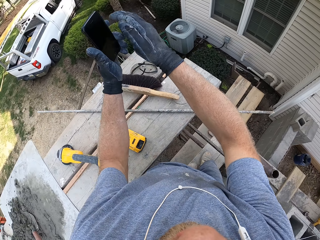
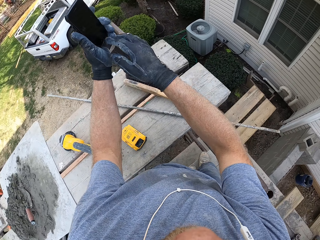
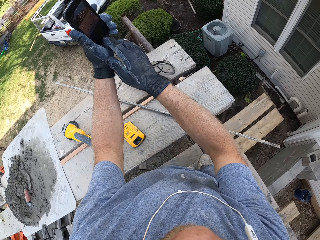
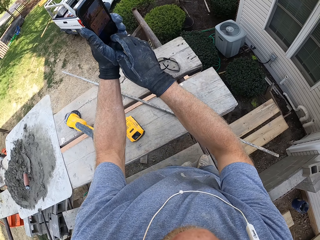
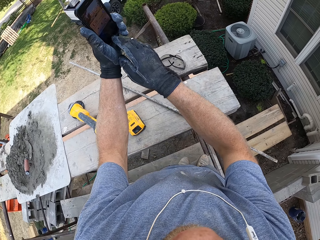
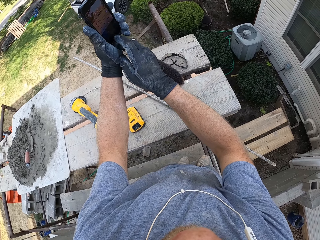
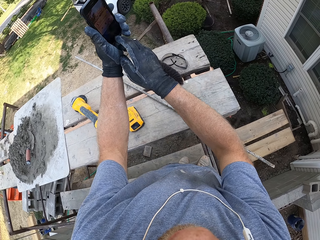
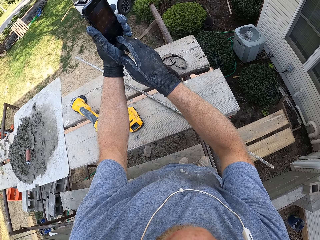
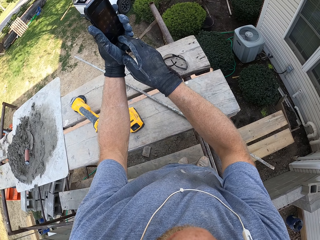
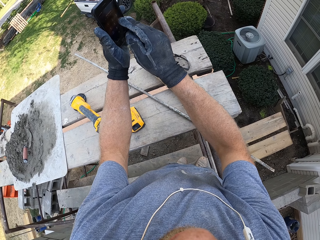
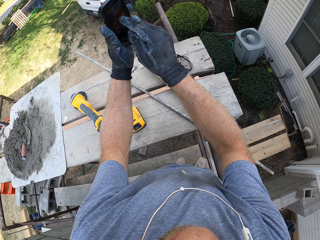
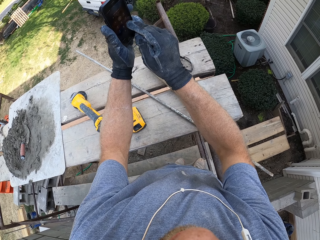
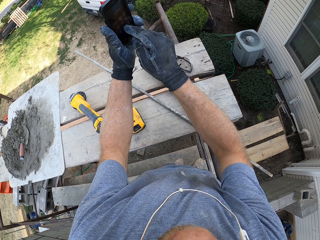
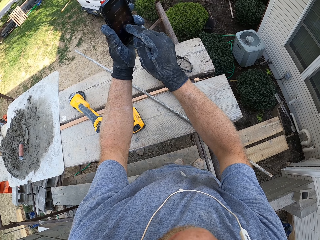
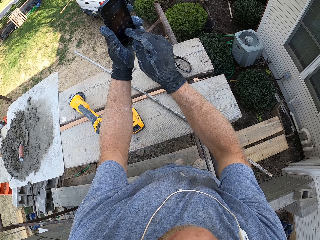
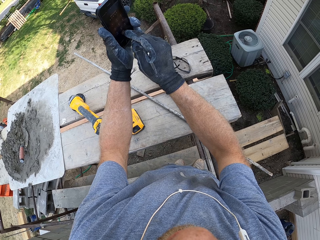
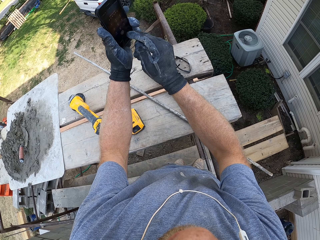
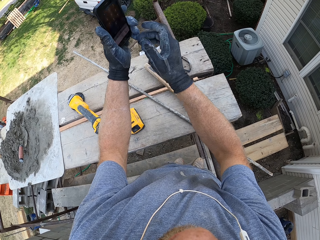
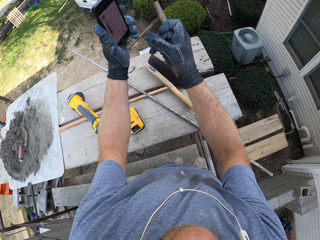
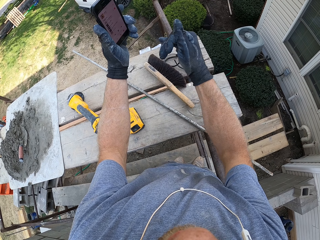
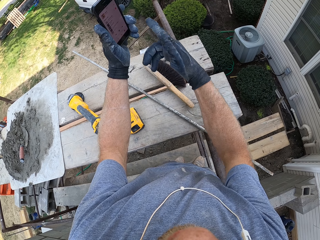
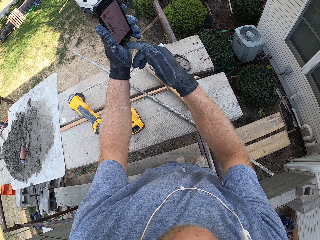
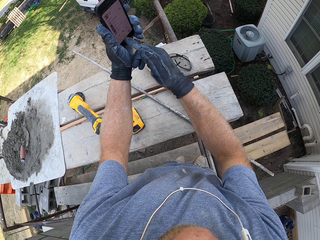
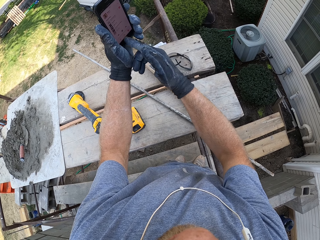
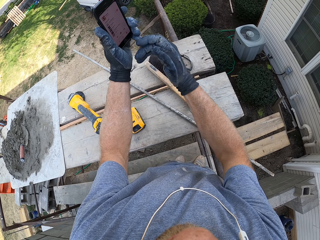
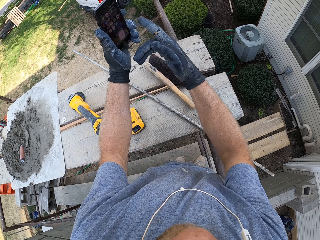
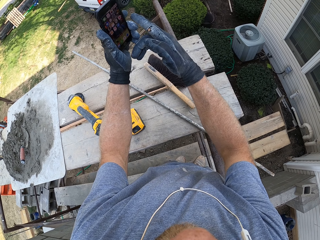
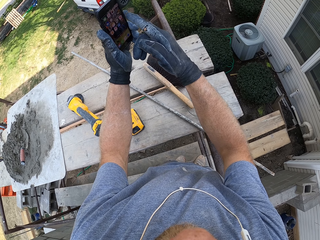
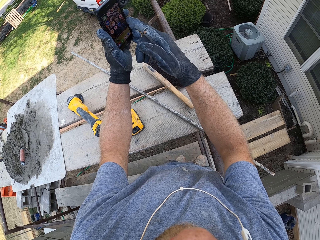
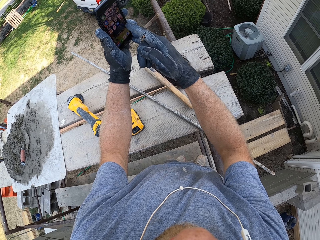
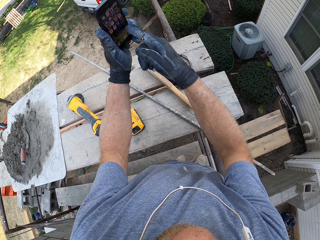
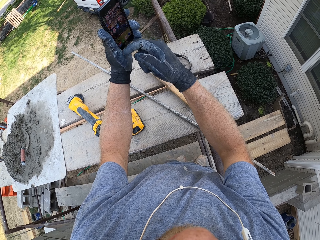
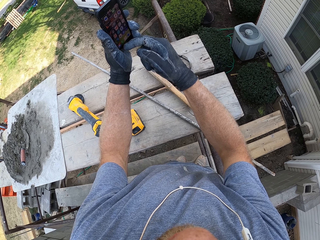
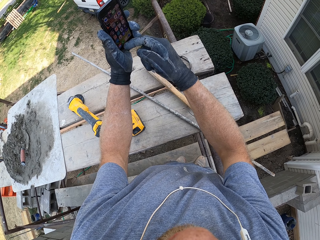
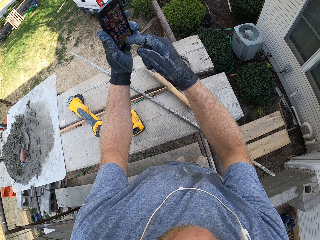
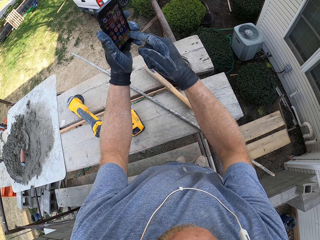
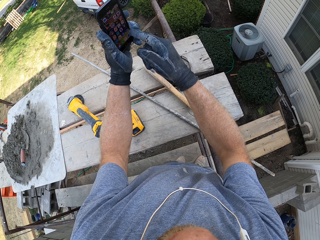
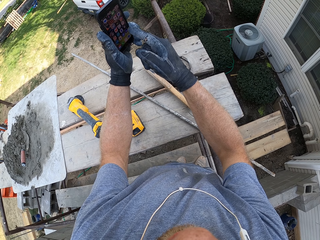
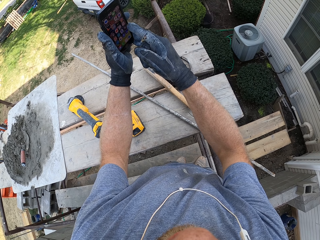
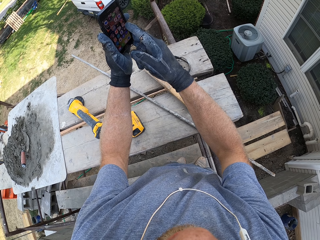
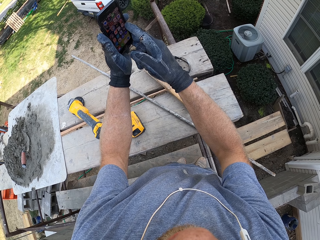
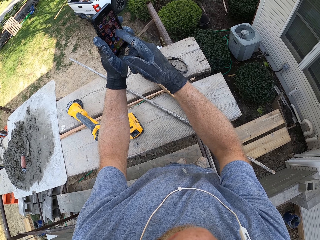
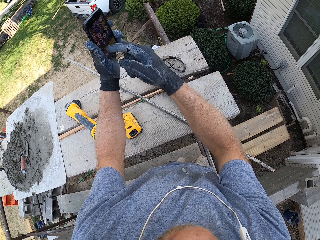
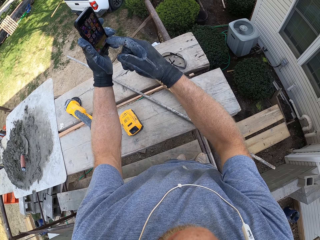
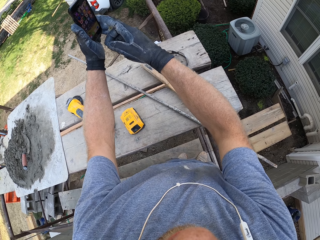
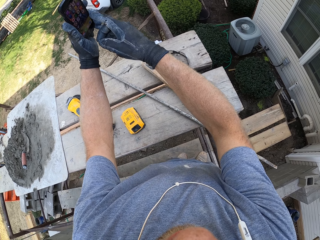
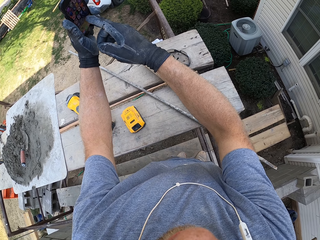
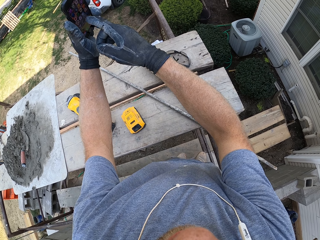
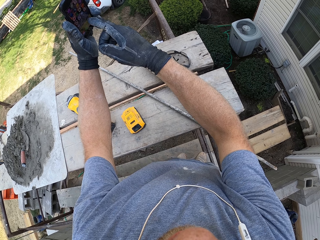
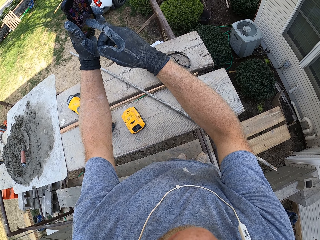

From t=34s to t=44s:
The camera wearer operates the phone in his hand.

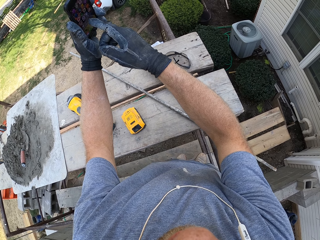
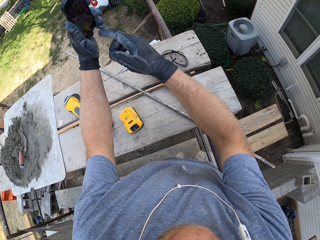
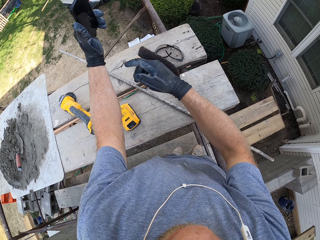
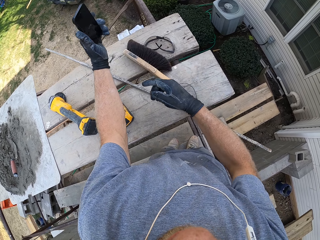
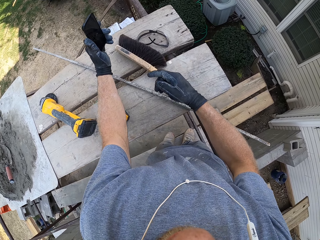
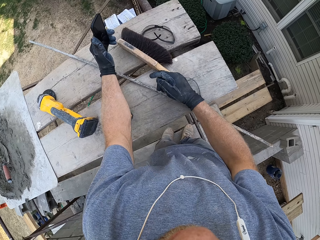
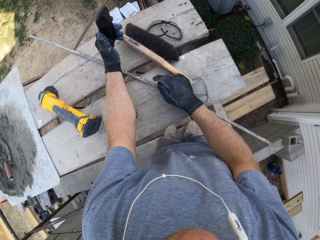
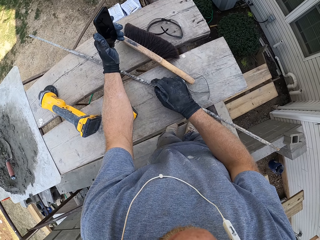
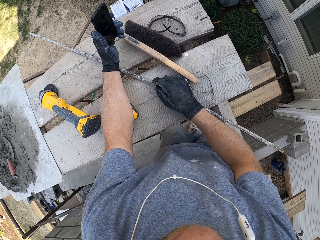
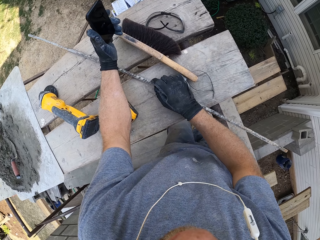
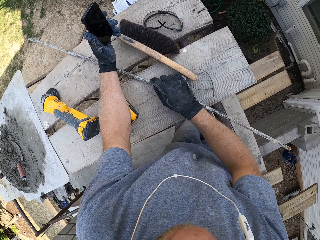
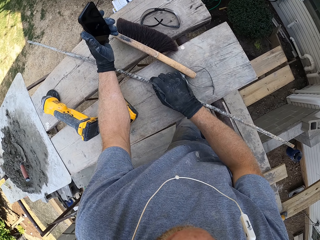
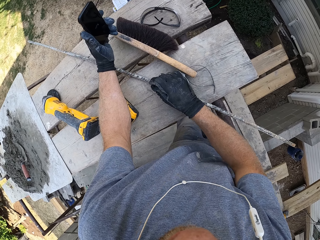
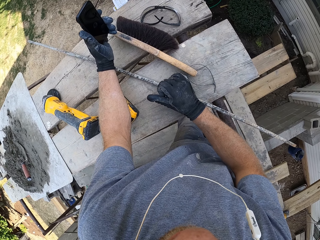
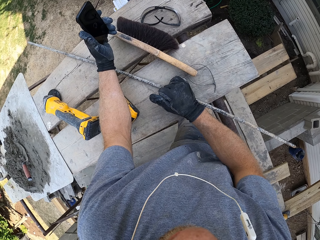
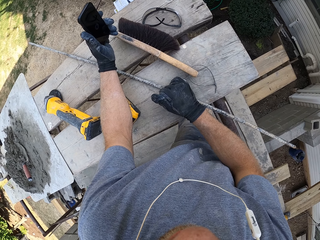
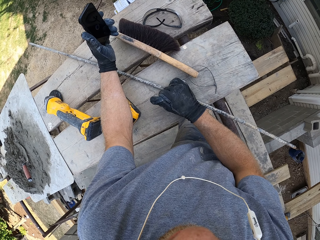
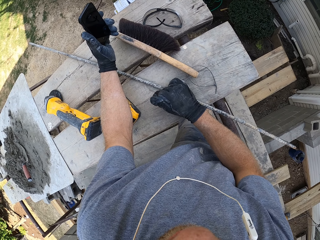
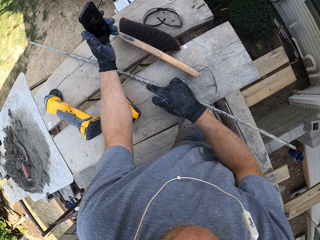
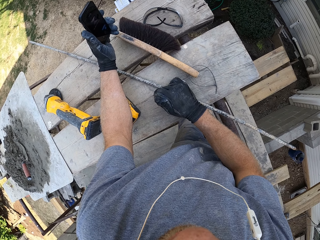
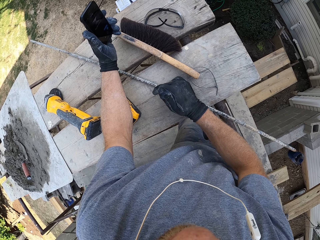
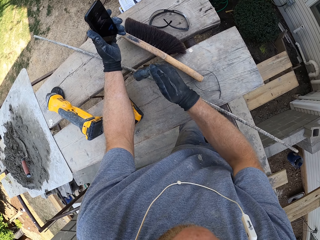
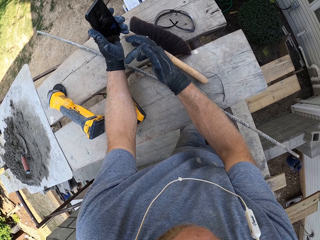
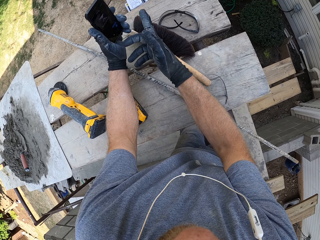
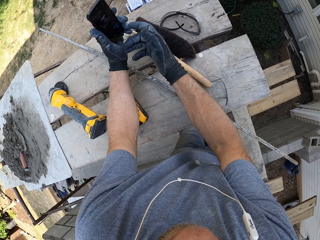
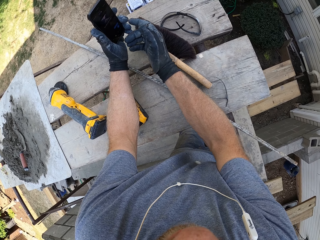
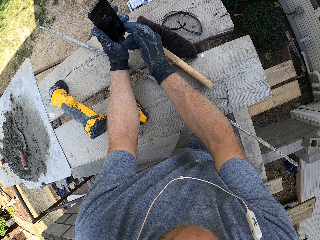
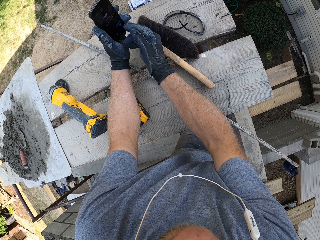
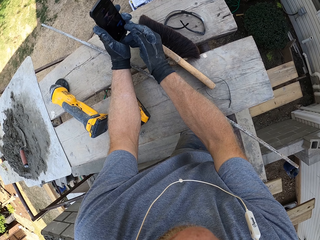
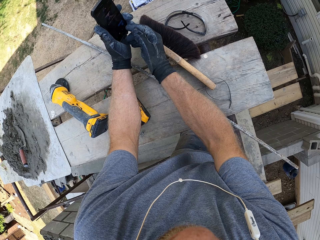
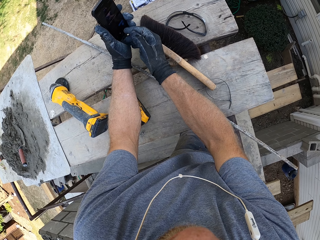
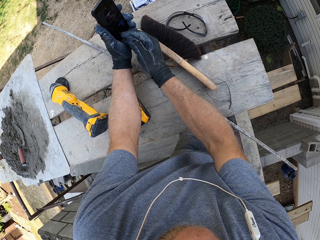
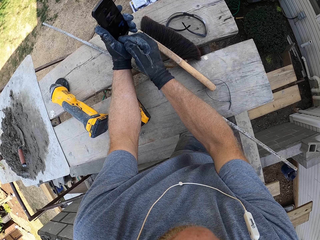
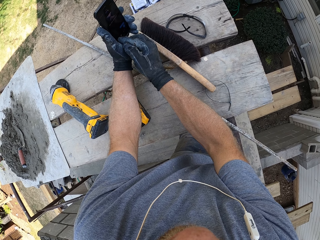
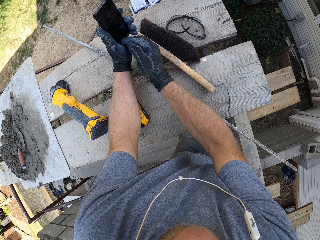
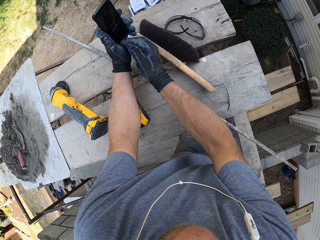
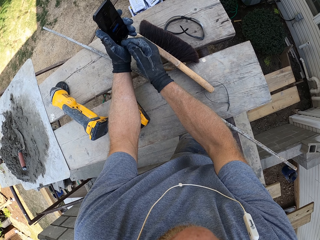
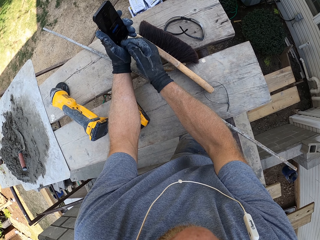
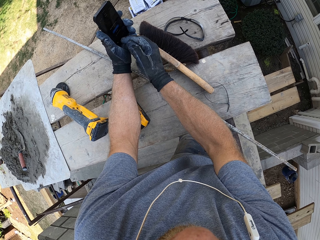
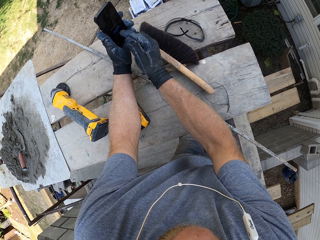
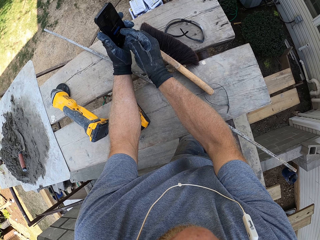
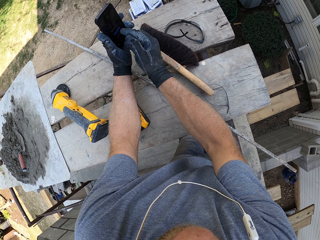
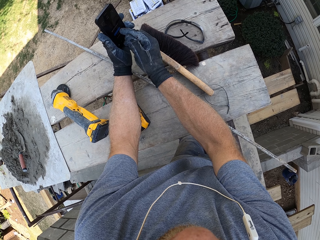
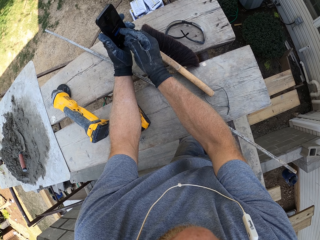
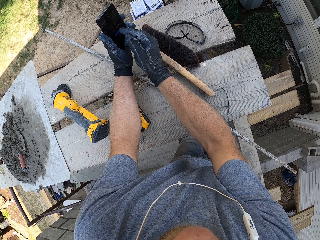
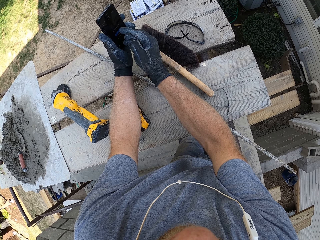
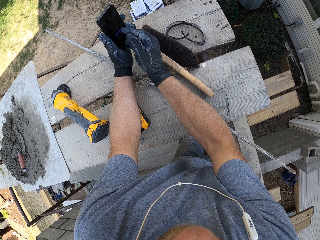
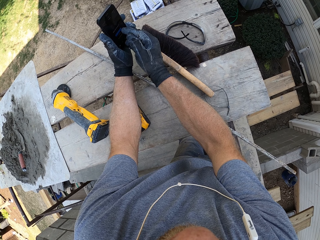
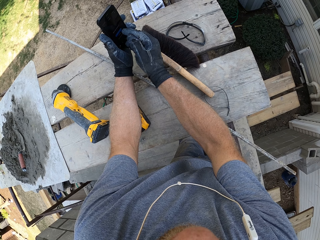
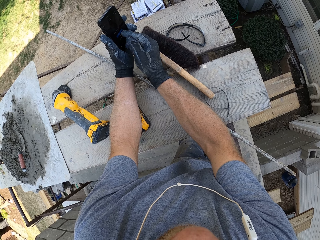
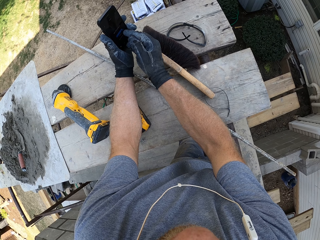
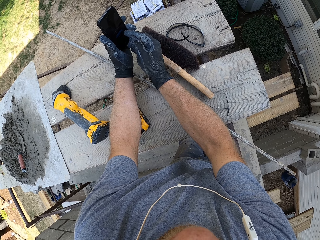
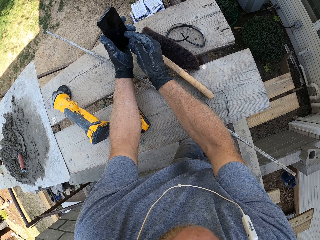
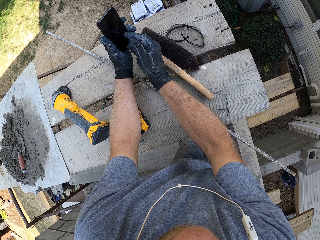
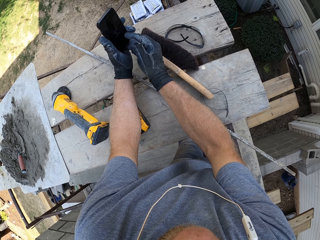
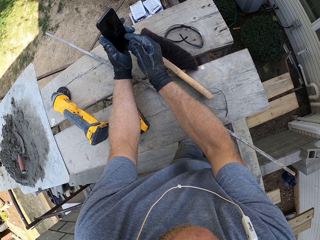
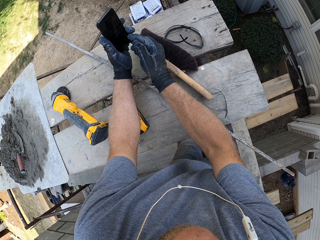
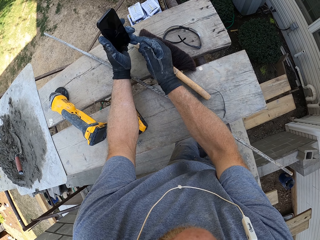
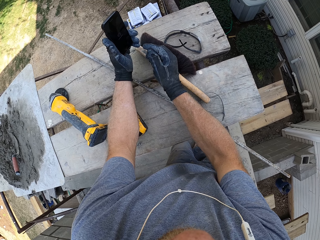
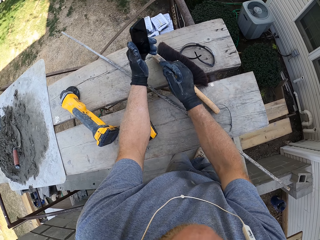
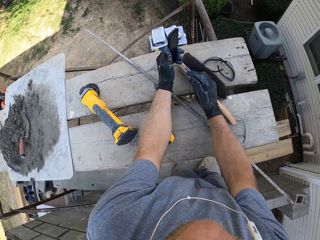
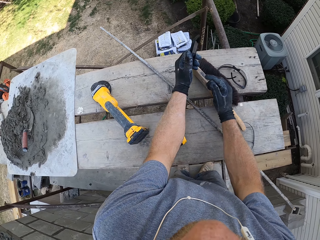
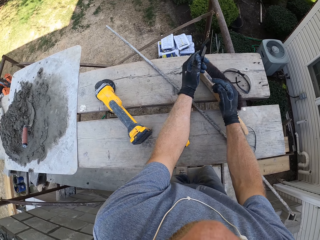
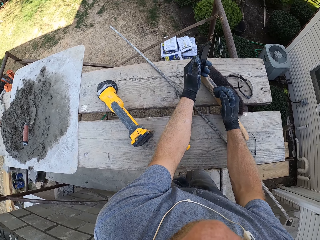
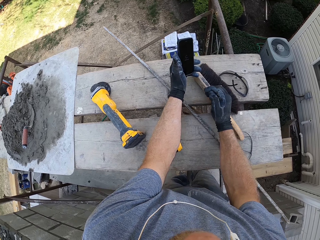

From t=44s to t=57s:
The camera wearer rests his hand on the wood. He operates the phone in his hand.
